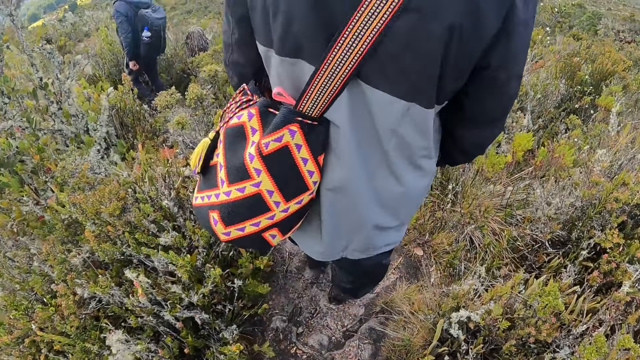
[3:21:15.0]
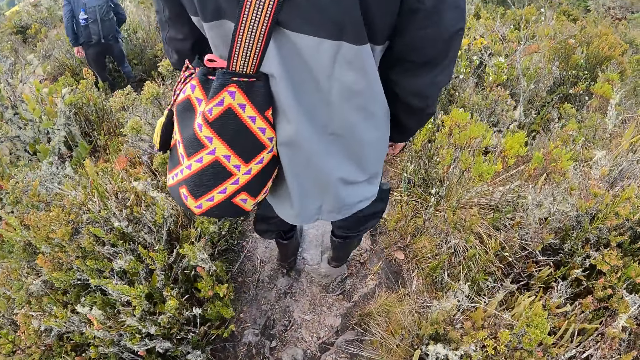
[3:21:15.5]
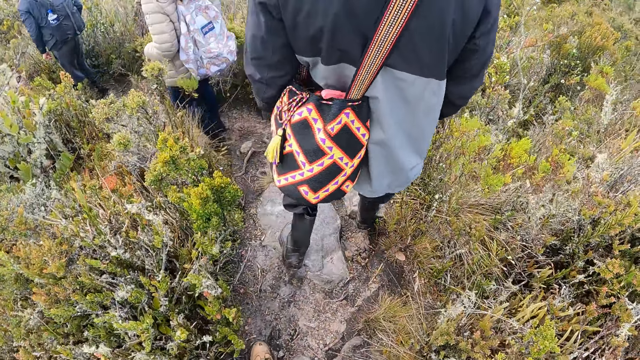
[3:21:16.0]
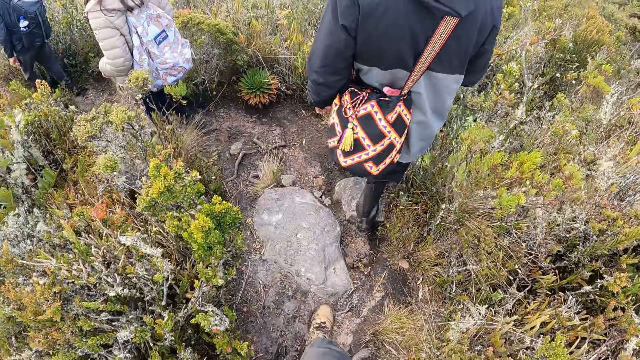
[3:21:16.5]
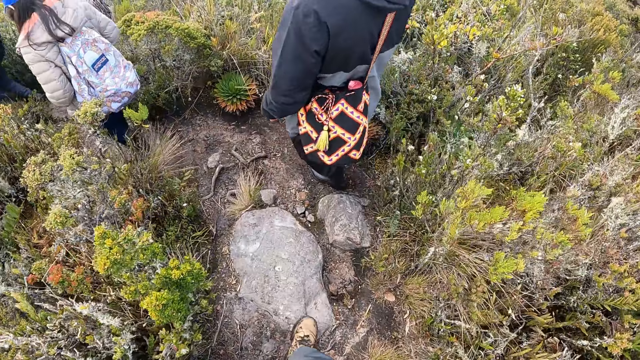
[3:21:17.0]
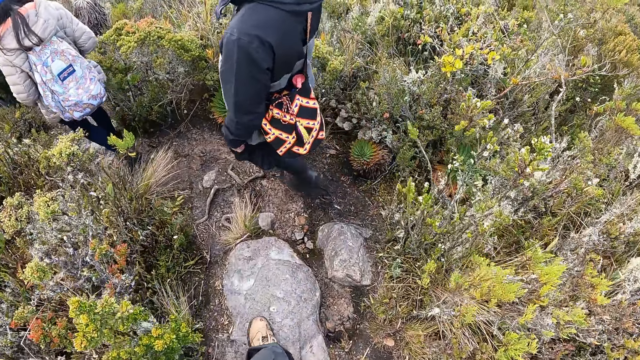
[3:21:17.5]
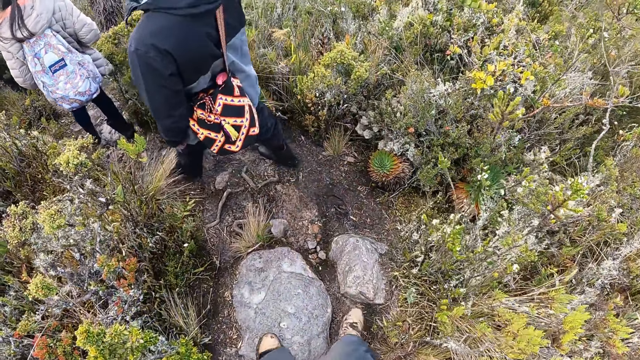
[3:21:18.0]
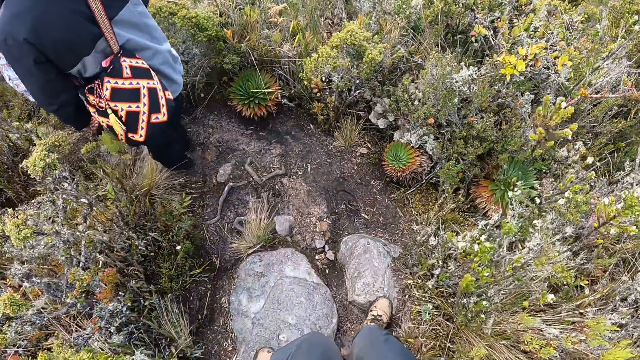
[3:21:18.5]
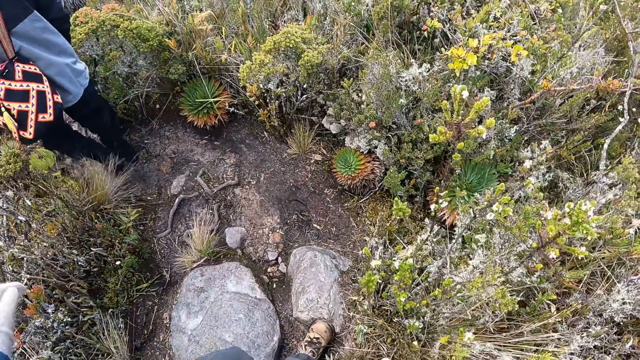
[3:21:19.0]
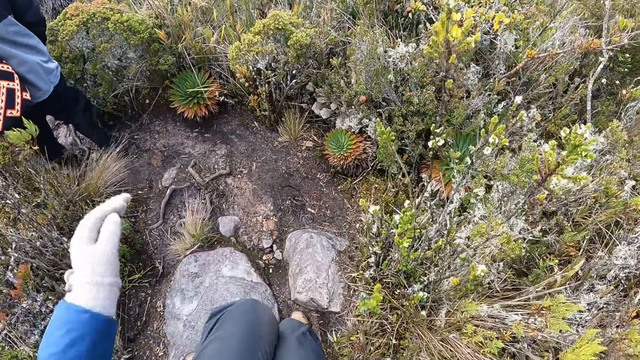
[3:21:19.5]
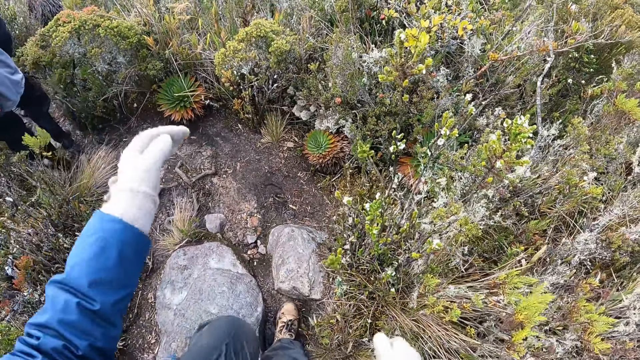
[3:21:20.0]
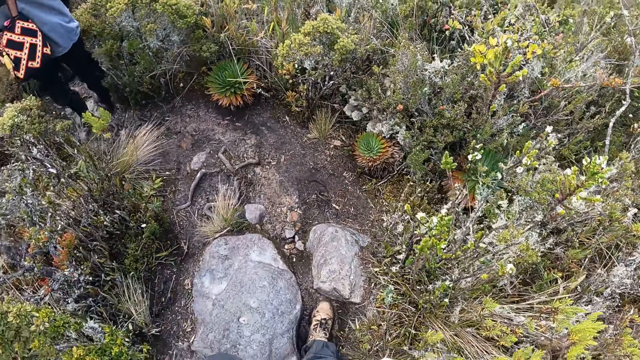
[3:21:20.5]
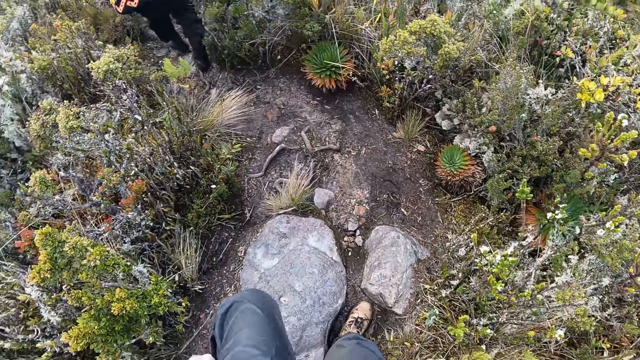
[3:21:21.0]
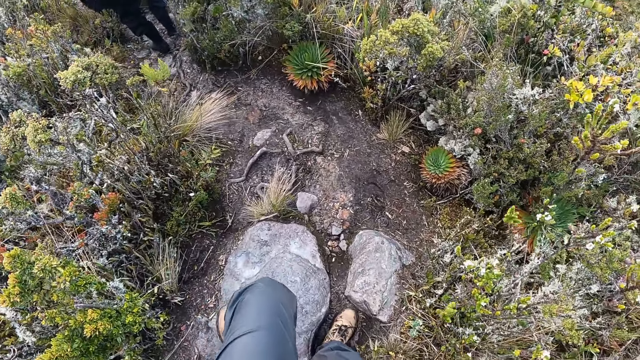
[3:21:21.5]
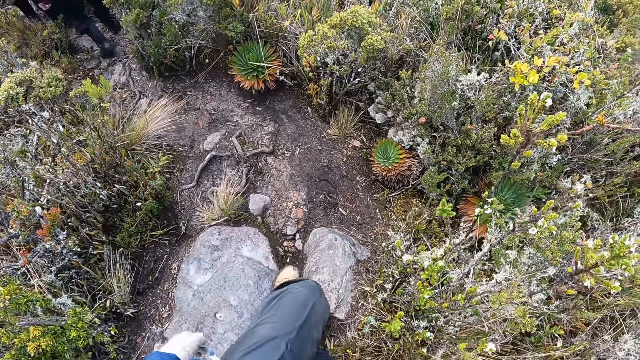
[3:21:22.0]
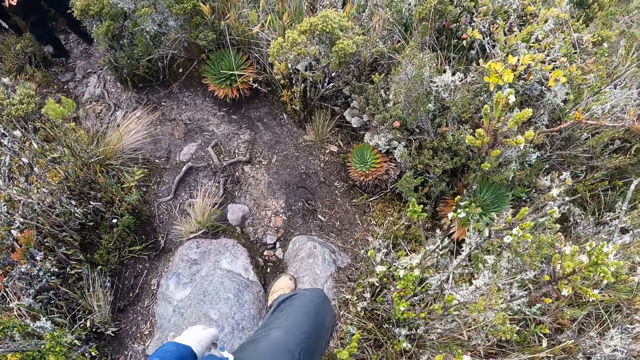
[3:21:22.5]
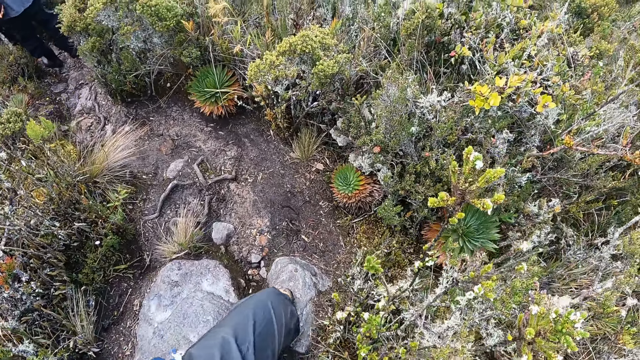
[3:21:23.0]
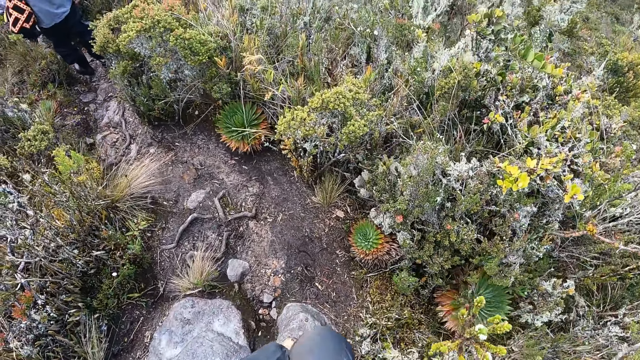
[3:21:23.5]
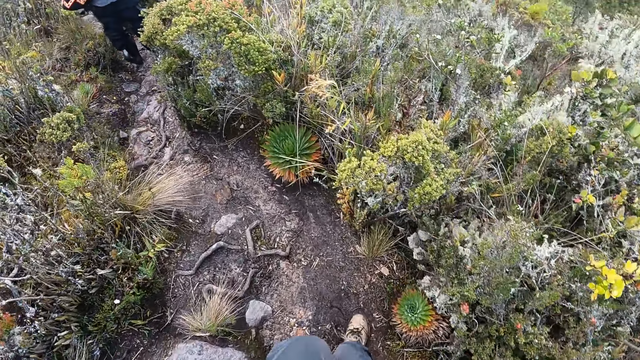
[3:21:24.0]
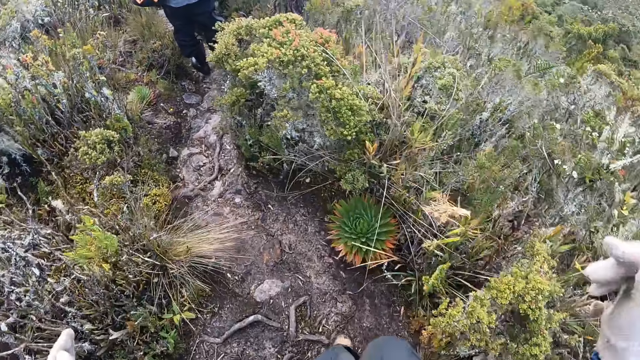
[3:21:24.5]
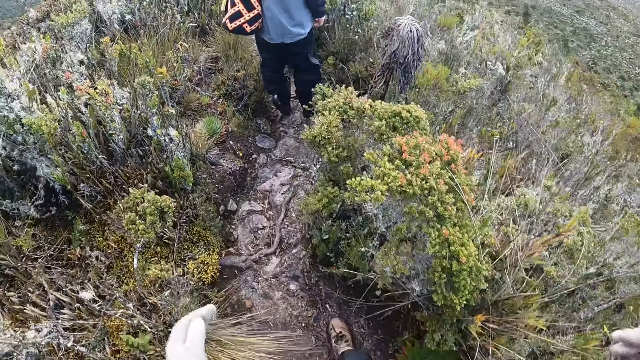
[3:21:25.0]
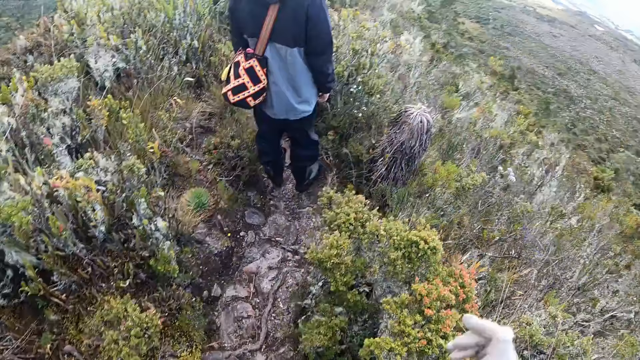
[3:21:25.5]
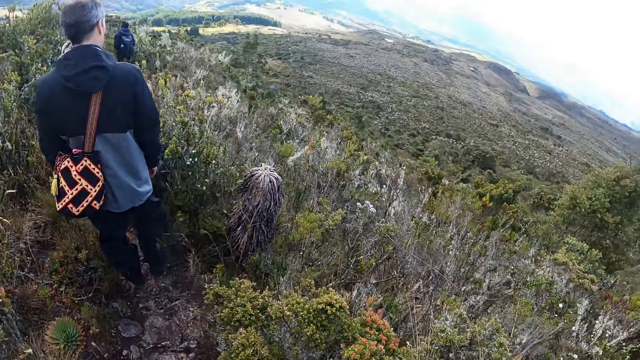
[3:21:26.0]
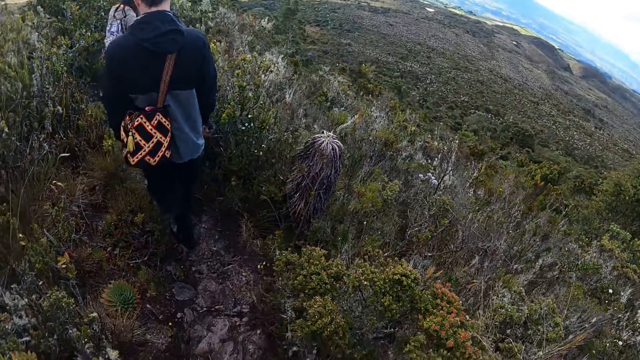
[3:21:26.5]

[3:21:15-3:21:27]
The camera wearer walks. The man walks. The camera wearer lifts the hand up. The man walks. The camera wearer walks. The man walks.

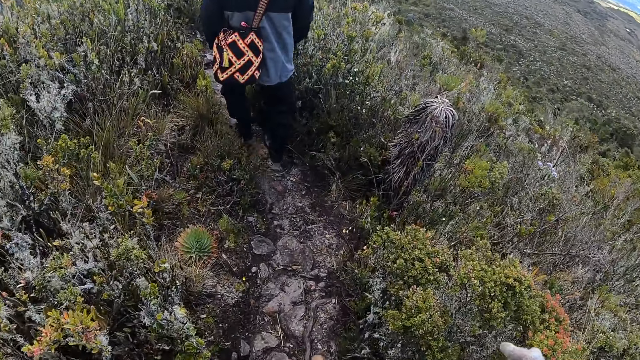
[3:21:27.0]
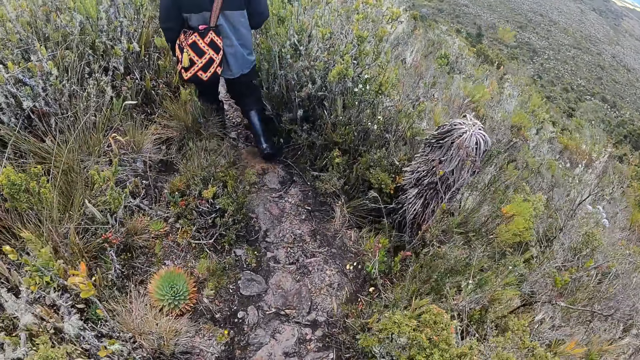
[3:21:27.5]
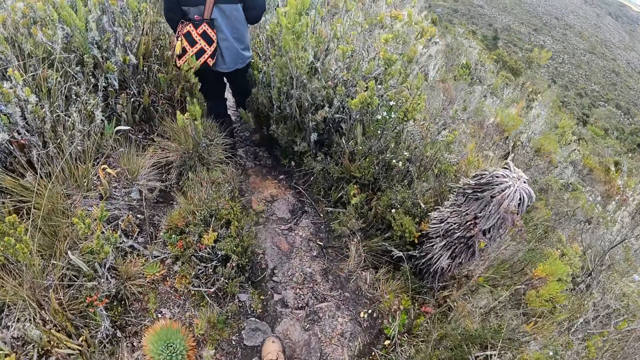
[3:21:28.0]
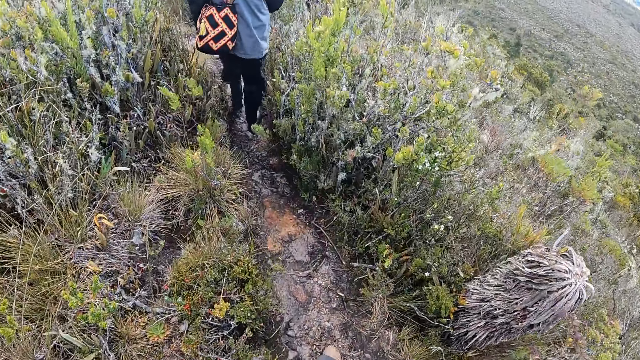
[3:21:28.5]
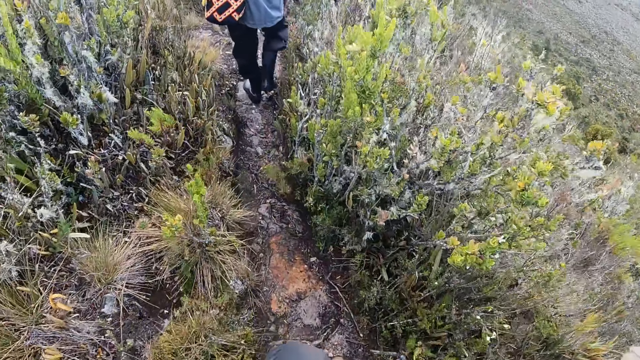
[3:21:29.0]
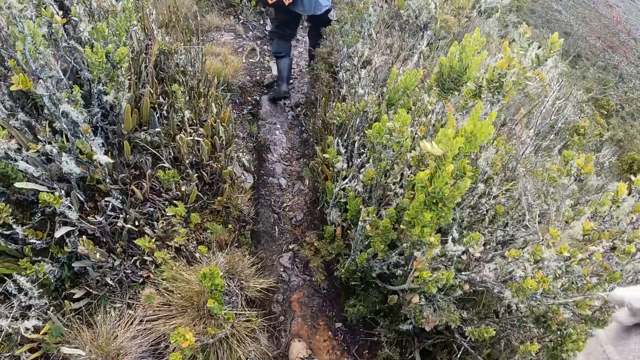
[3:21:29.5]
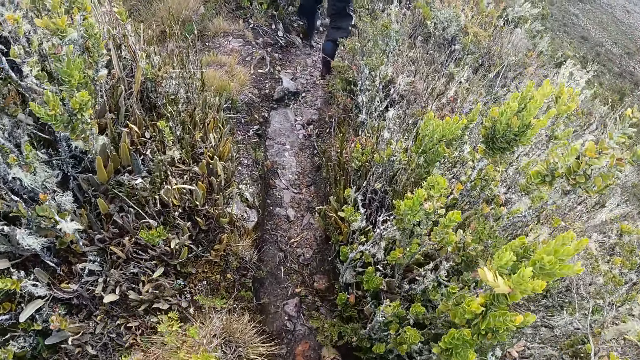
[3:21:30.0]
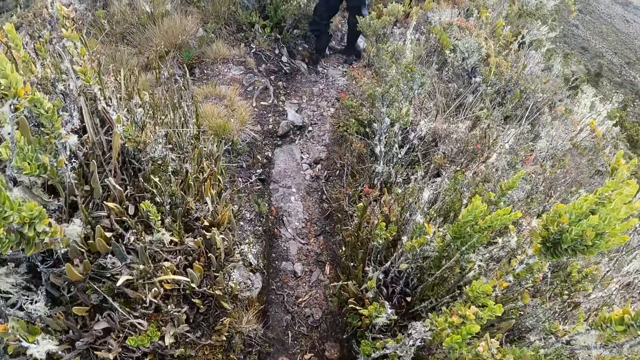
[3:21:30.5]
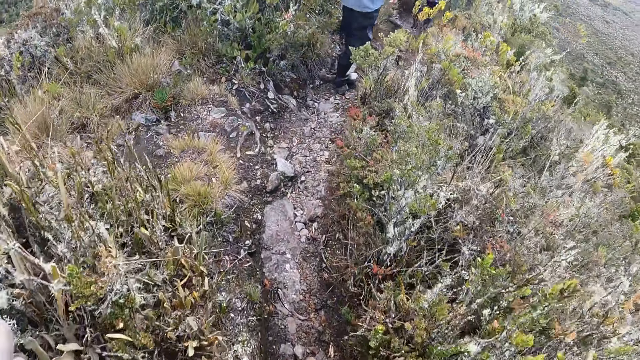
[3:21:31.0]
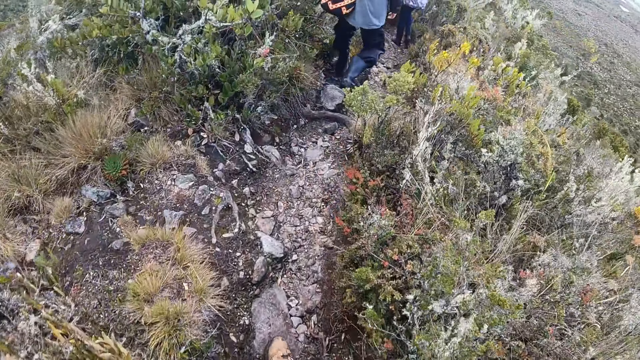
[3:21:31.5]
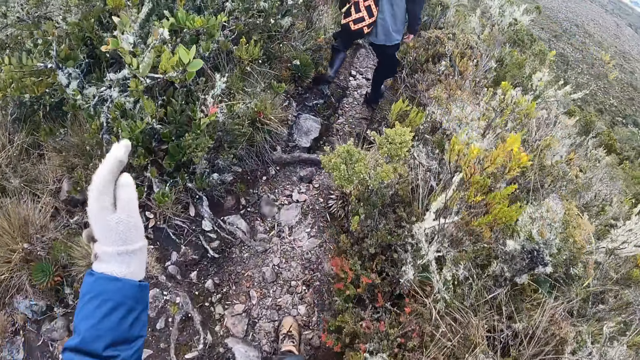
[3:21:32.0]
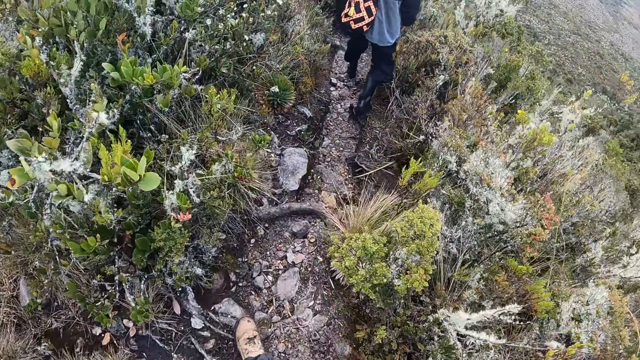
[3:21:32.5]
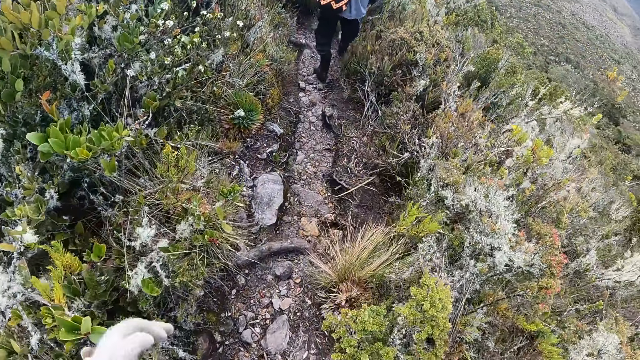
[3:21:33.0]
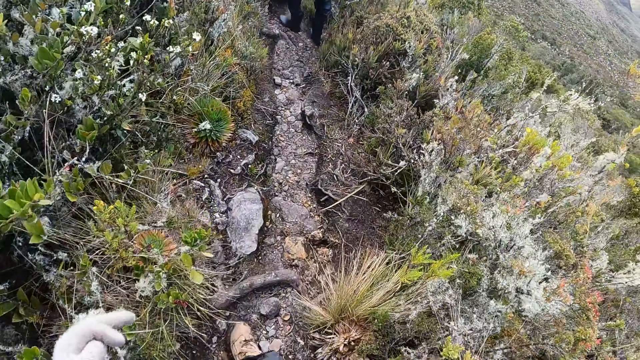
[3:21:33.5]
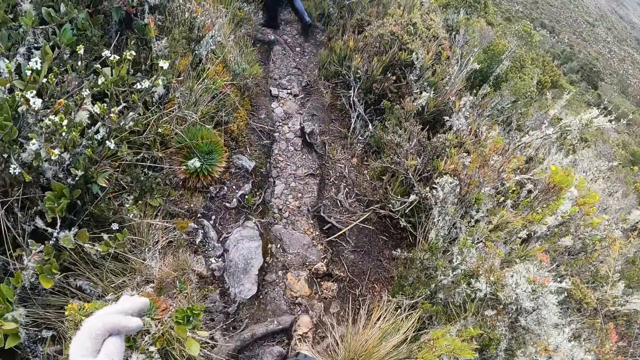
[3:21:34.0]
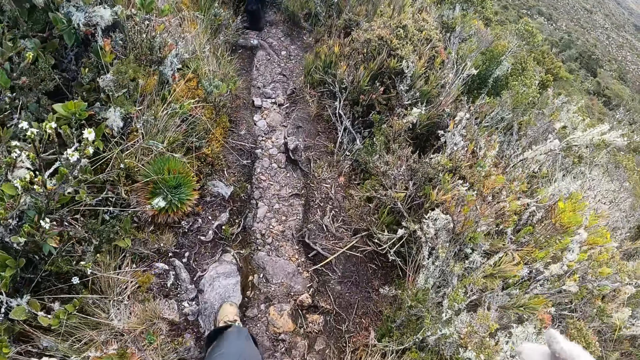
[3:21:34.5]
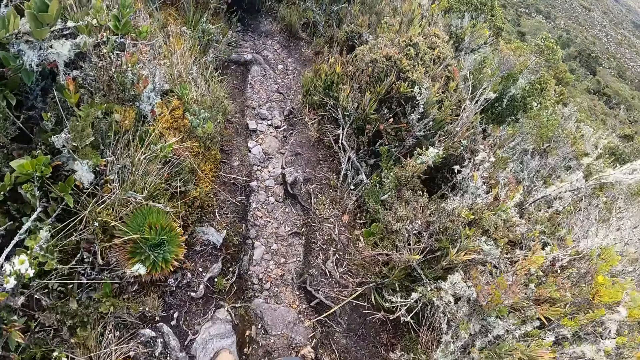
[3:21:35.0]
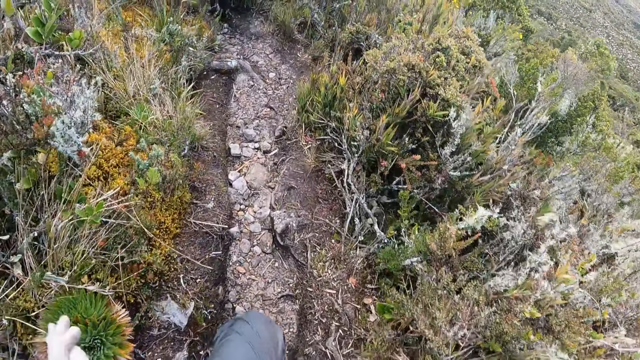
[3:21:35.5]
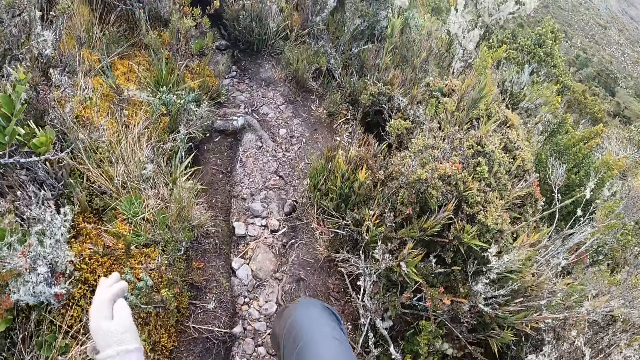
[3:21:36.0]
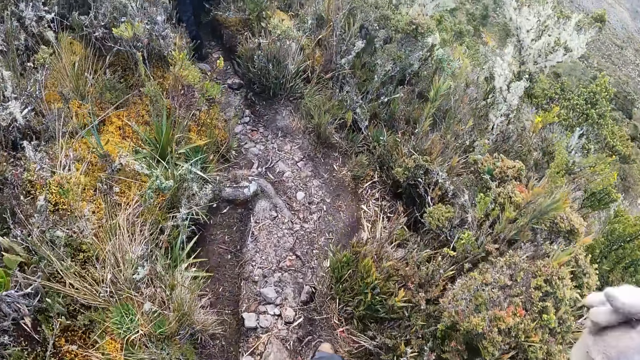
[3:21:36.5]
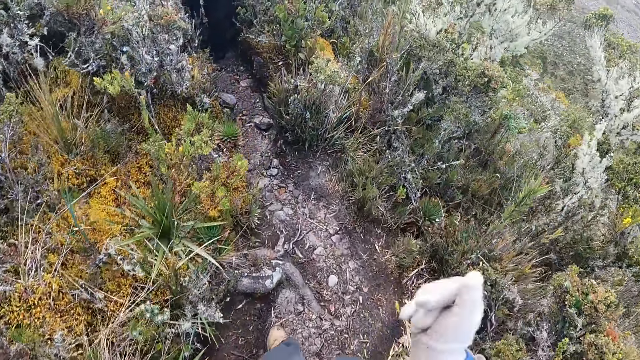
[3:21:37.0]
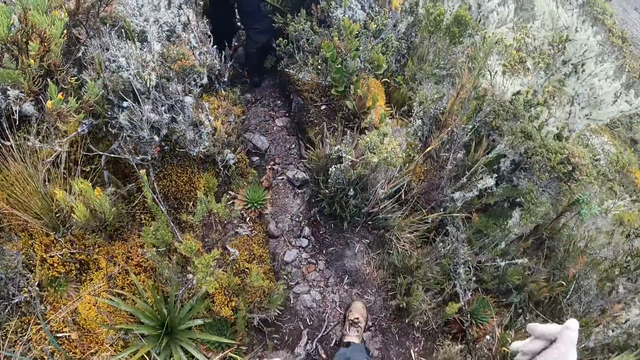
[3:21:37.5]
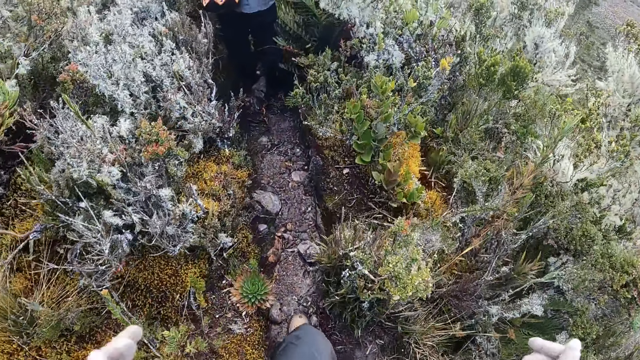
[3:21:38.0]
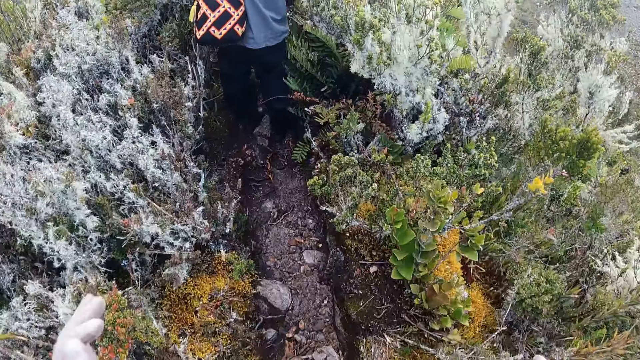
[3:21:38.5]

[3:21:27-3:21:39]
The camera wearer walks and lifts the hand up. A man walks. The camera wearer walks and lifts the hand up.
